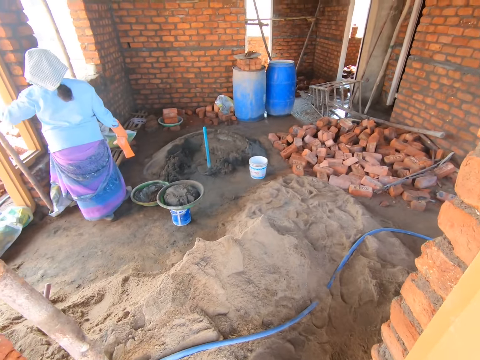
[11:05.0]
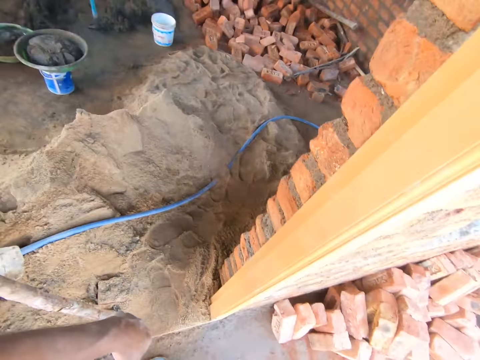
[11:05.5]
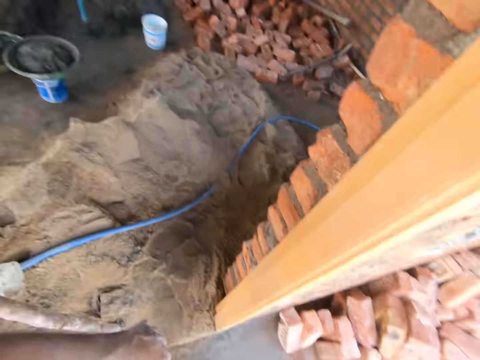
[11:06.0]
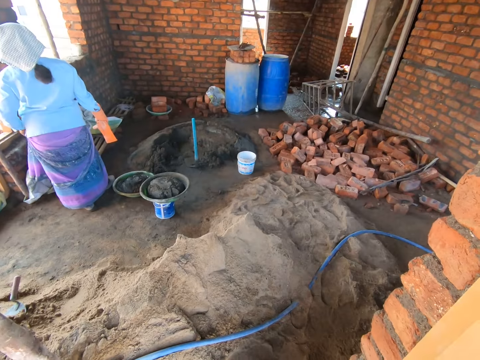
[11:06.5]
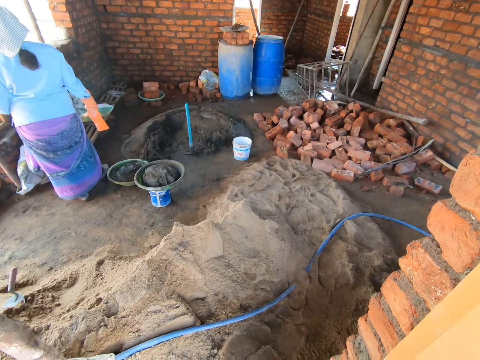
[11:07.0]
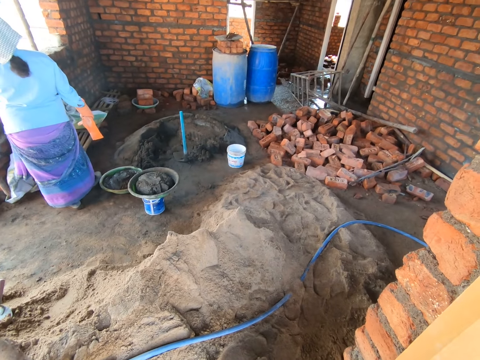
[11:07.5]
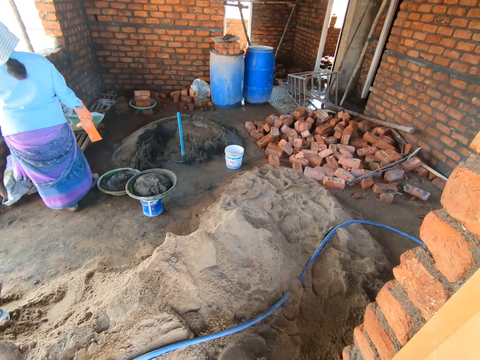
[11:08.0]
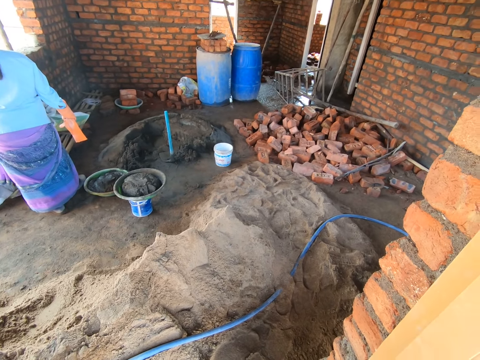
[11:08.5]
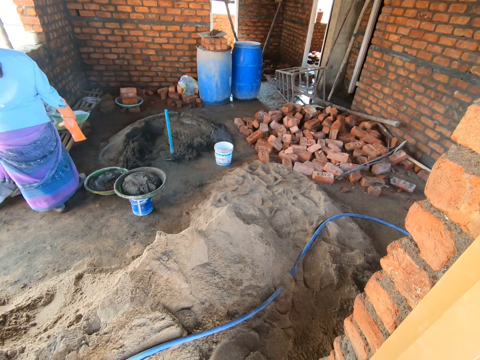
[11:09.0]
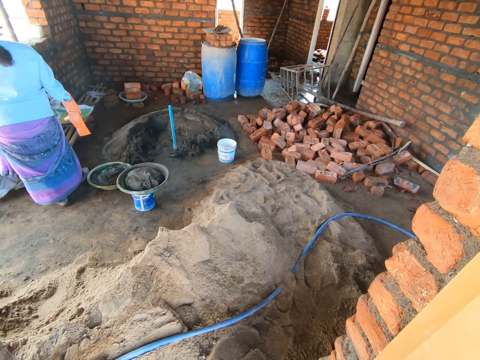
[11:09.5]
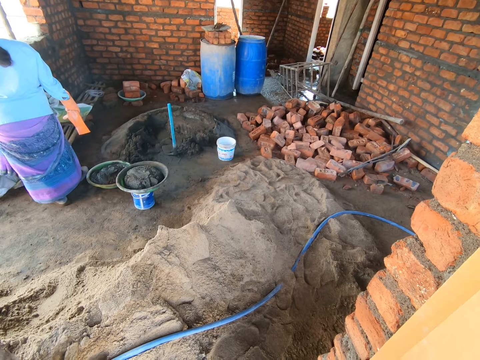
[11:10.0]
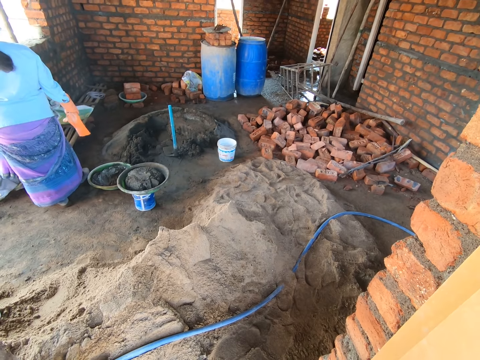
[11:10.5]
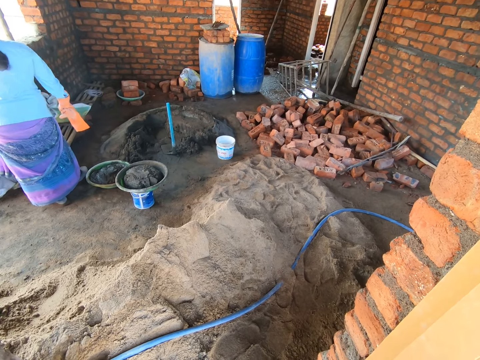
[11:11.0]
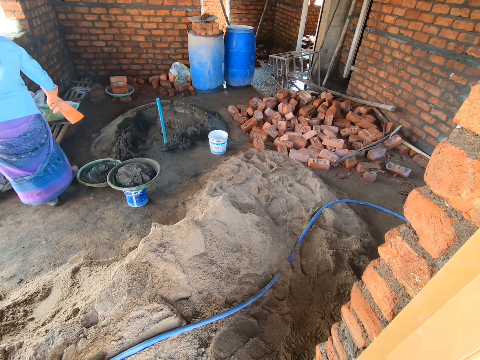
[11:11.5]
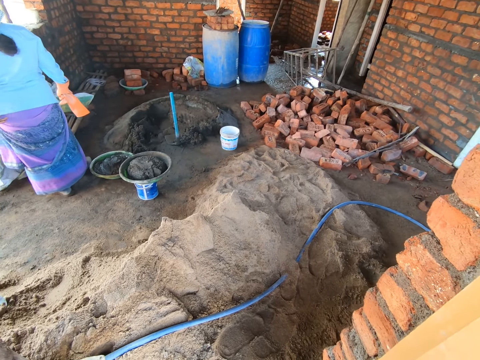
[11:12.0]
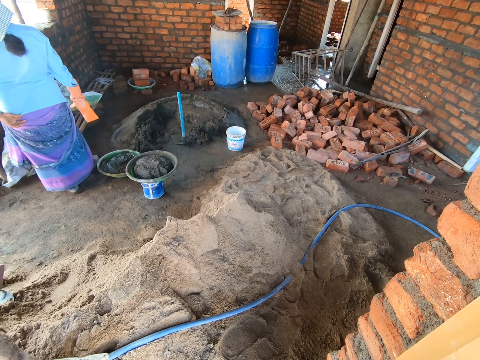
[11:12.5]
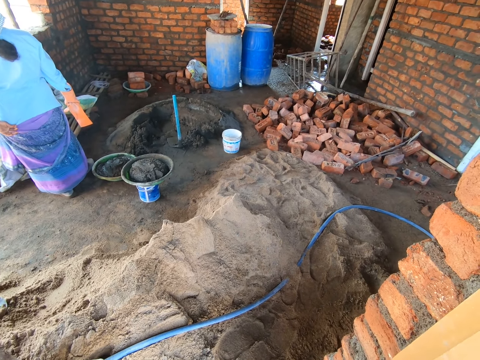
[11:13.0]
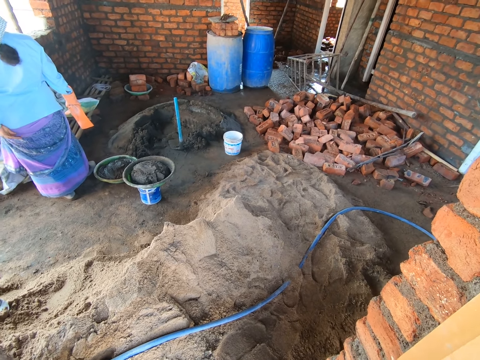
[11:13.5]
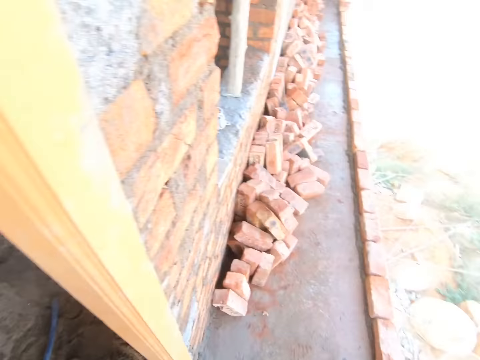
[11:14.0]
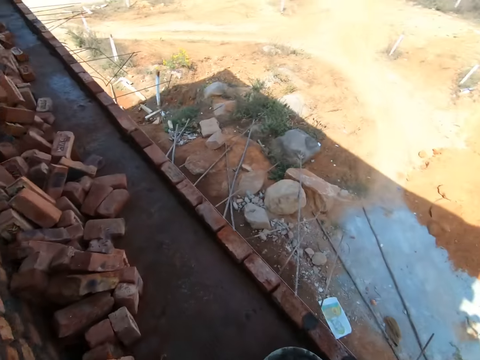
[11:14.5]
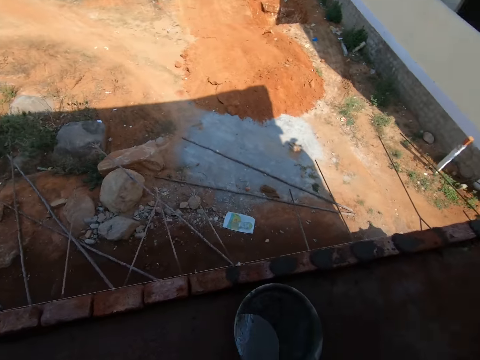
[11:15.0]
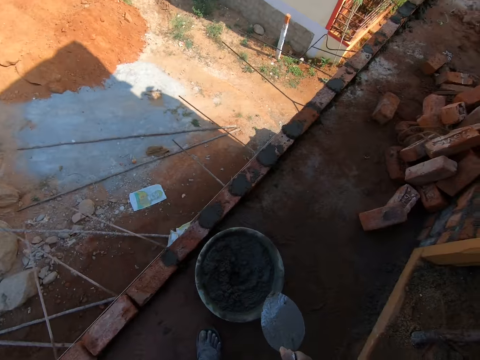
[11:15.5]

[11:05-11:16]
The camera wearer looks in the building. They turn around.

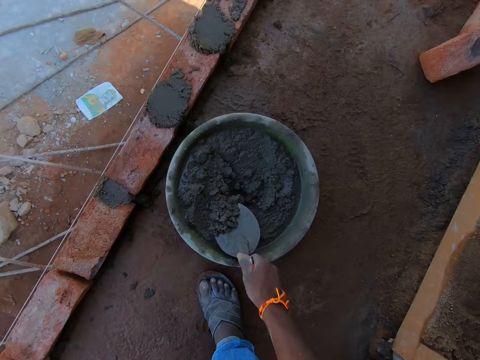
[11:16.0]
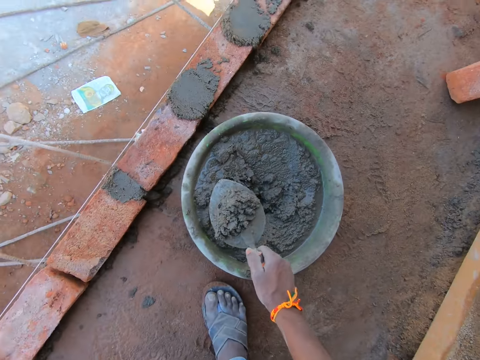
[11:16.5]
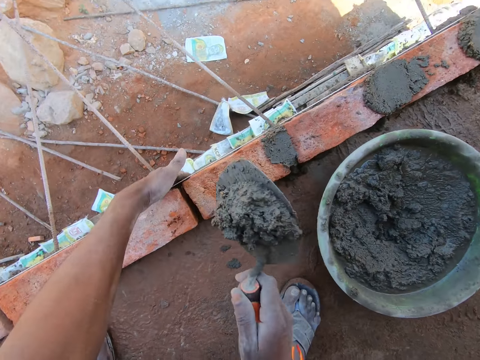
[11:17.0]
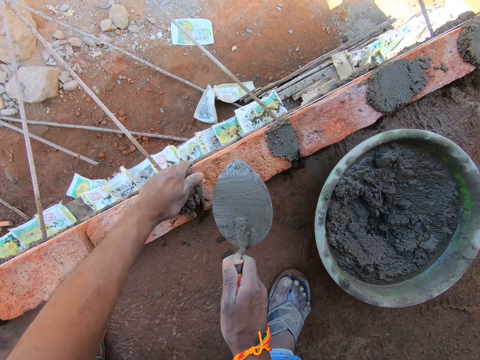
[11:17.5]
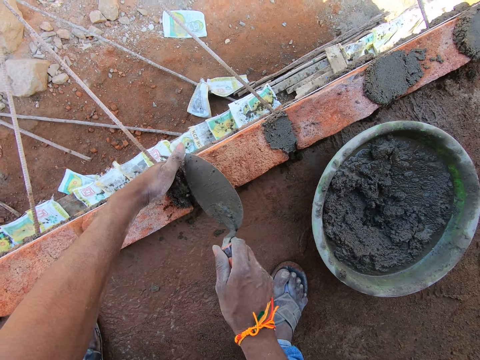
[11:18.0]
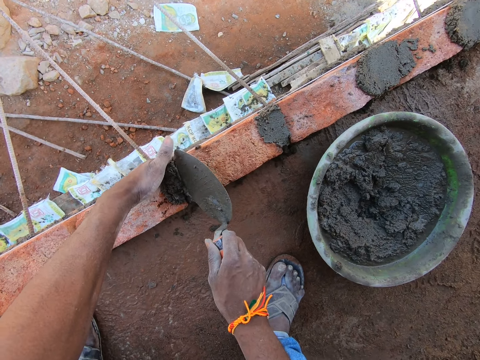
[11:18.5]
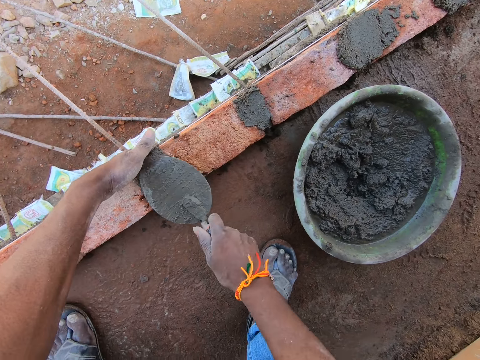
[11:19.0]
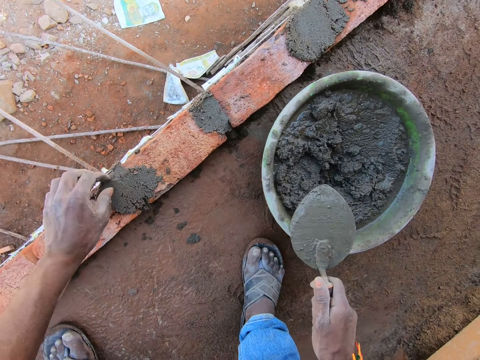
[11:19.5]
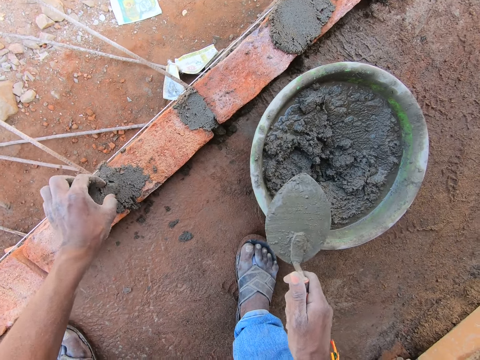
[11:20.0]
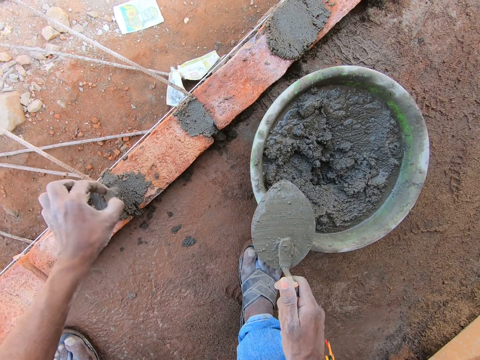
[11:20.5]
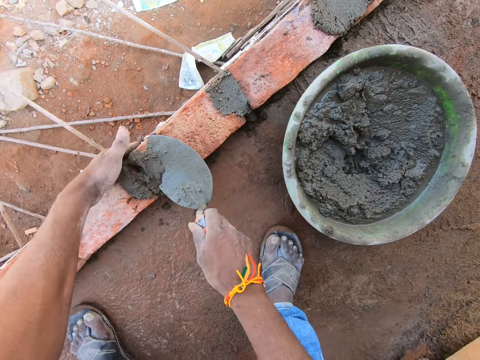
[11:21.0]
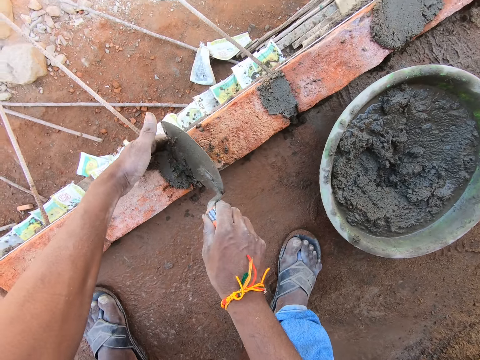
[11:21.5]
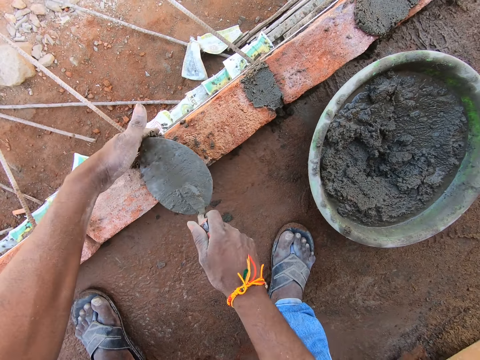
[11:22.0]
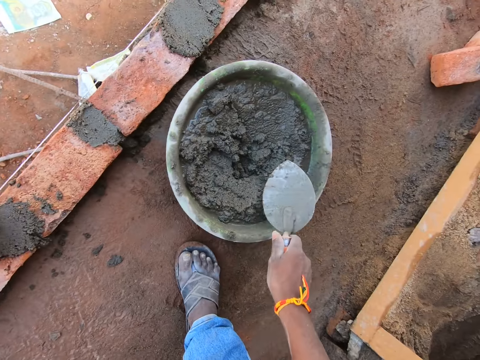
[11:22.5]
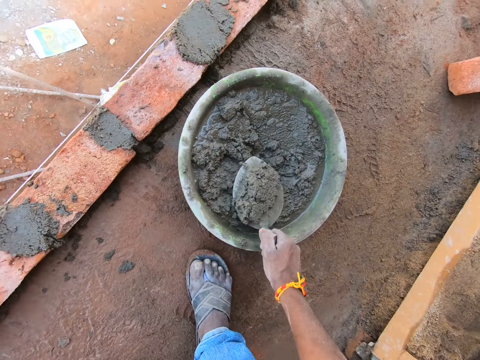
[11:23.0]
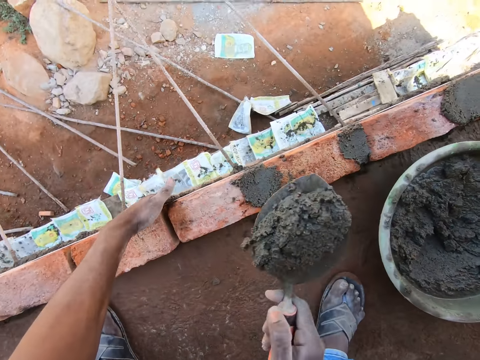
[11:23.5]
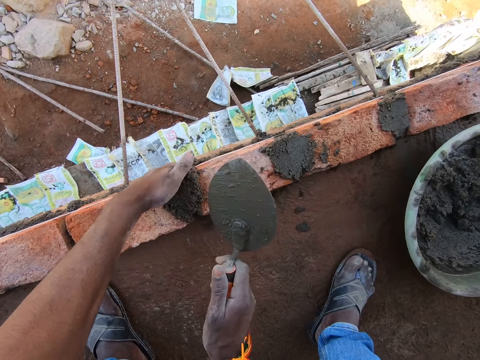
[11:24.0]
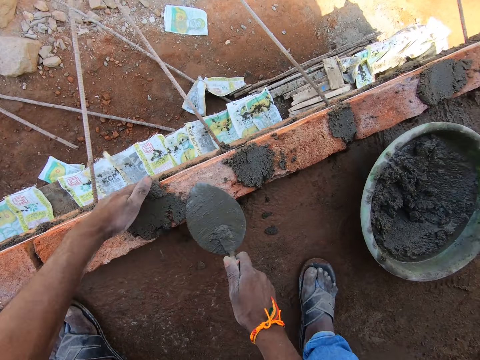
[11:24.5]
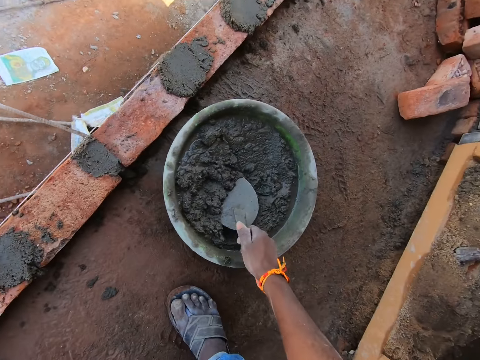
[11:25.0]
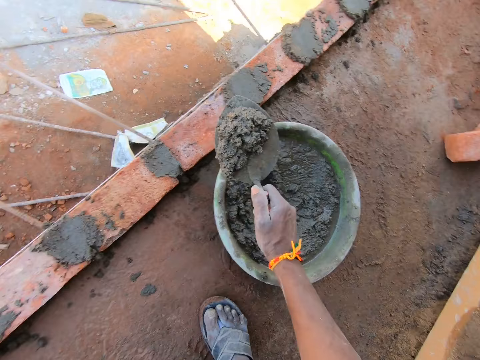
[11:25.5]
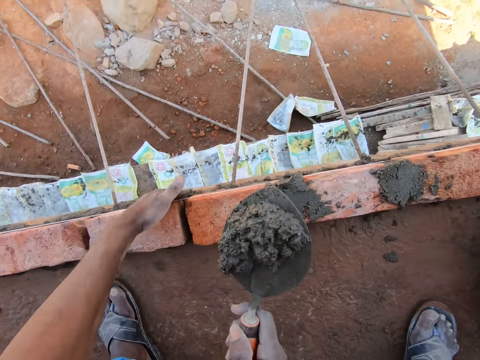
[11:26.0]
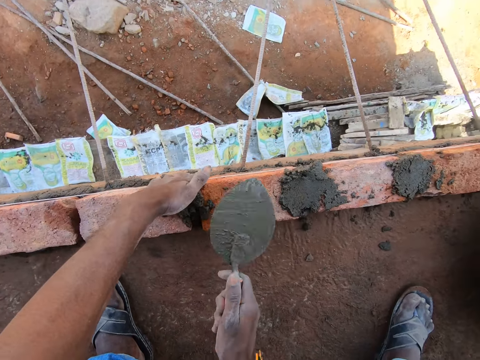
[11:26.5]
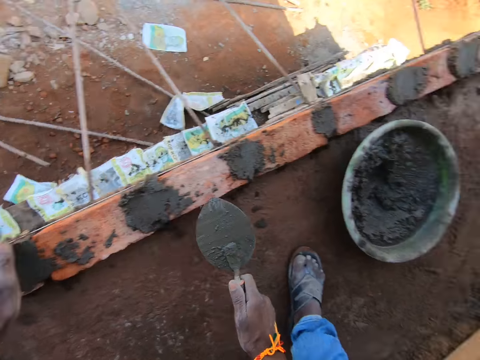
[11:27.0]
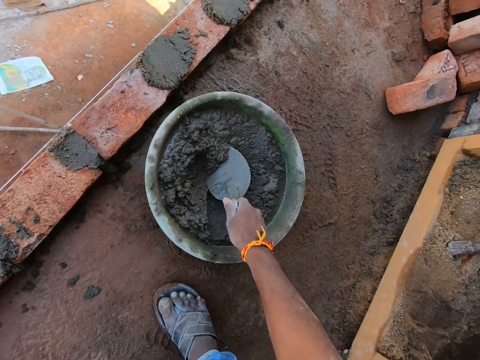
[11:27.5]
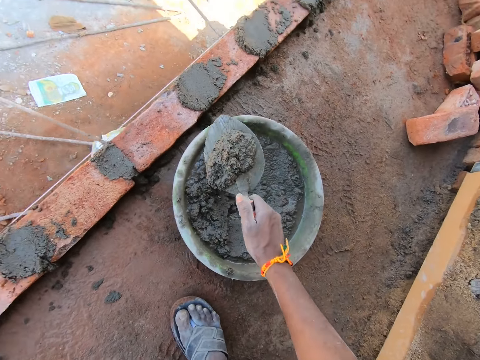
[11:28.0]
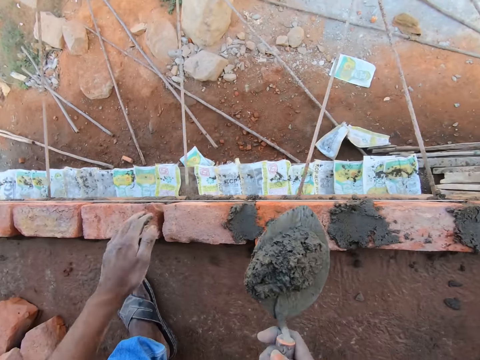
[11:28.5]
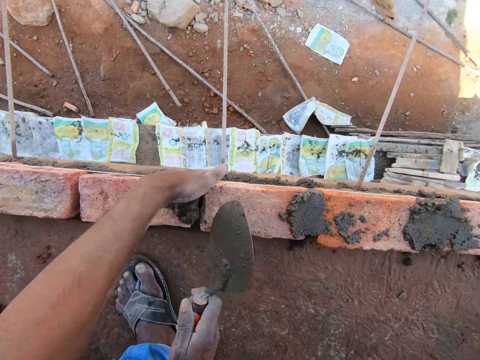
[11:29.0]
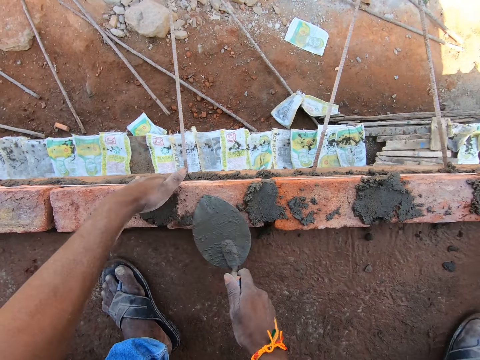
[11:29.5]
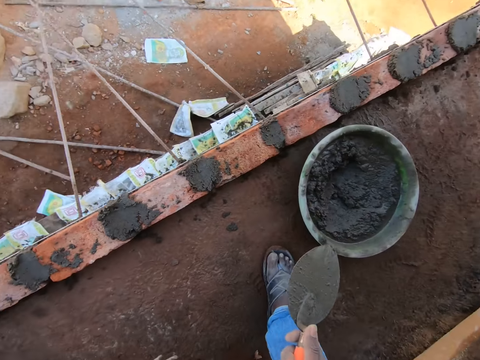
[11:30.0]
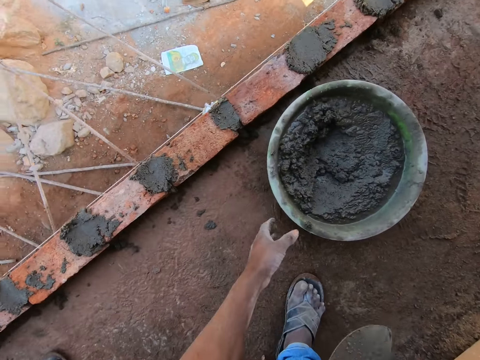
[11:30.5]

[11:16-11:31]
The camera wearer scoops the concrete with a trowel. They apply the concrete between the bricks. They drop the cement mixer between the bricks. They spread the concrete on the bricks. They remove trash from the concrete. They drop something. They apply the concrete between the bricks. They spread the concrete on the bricks. They scoop the concrete with the trowel. They apply the concrete between the bricks. They drop the cement mixer between the bricks. They spread the concrete on the bricks. They scoop the concrete with the trowel. They apply the concrete between the bricks. They drop the cement mixer between the bricks. They spread the concrete on the bricks. They scoop the concrete with the trowel. They drop the cement mixer between the bricks. They apply the concrete between the bricks. They spread the concrete on the bricks.
